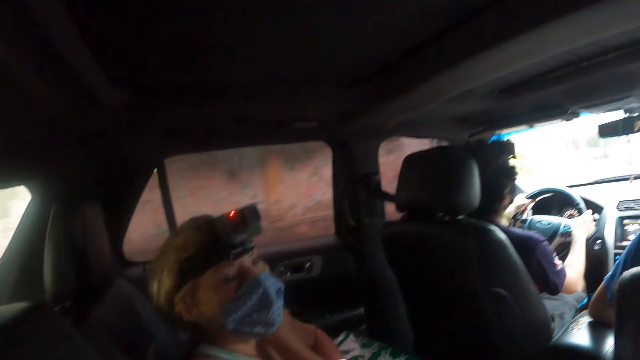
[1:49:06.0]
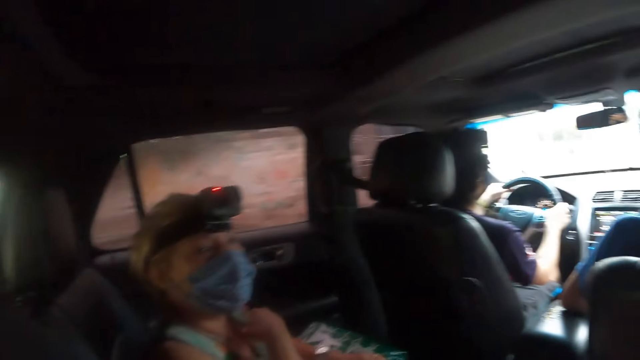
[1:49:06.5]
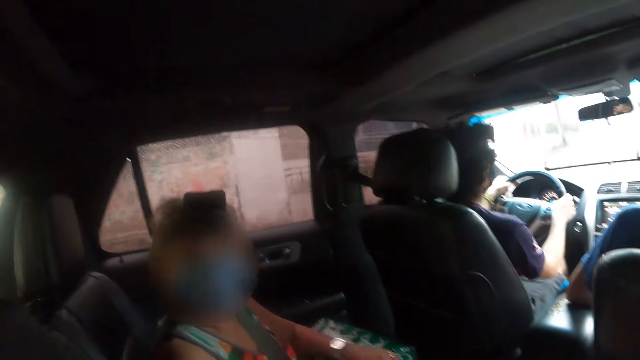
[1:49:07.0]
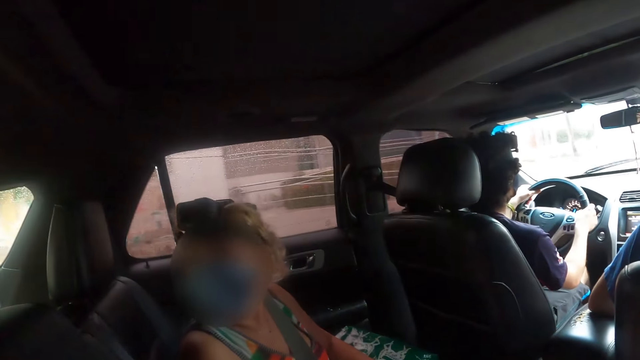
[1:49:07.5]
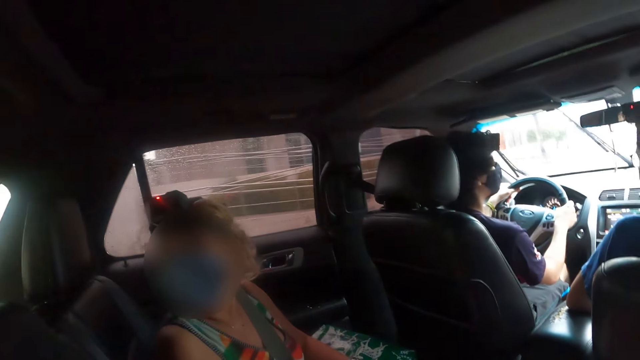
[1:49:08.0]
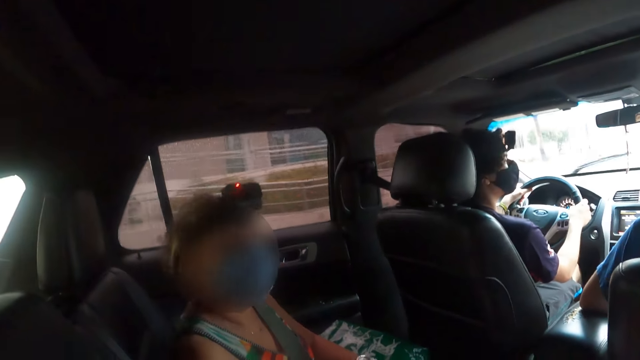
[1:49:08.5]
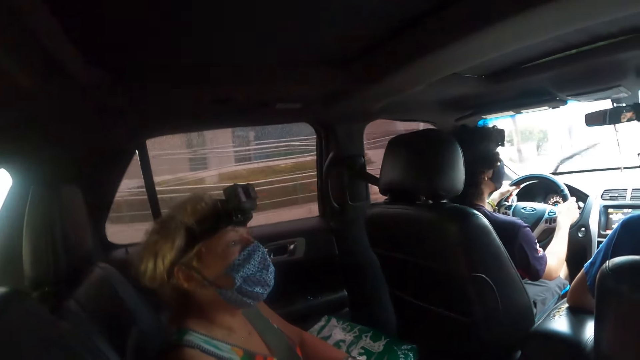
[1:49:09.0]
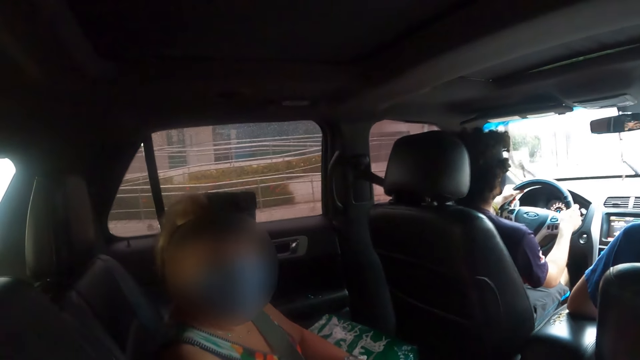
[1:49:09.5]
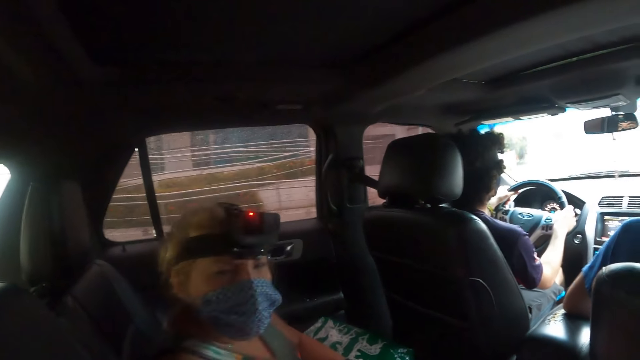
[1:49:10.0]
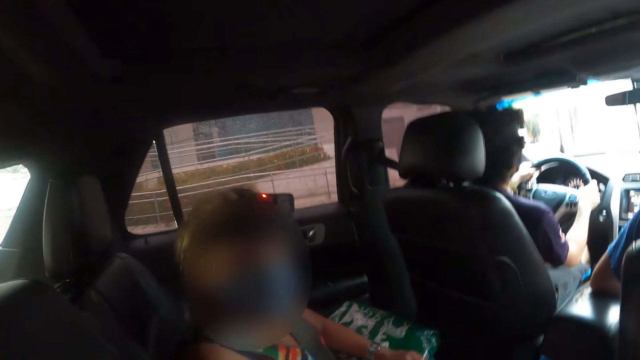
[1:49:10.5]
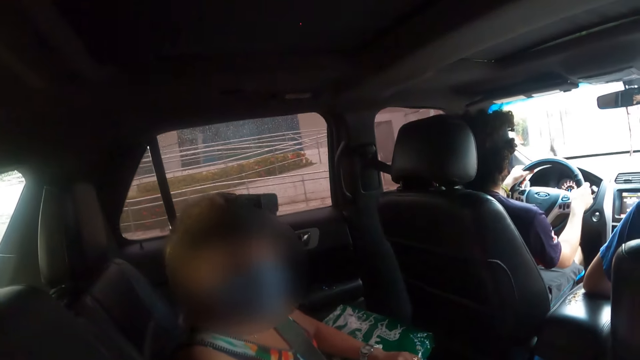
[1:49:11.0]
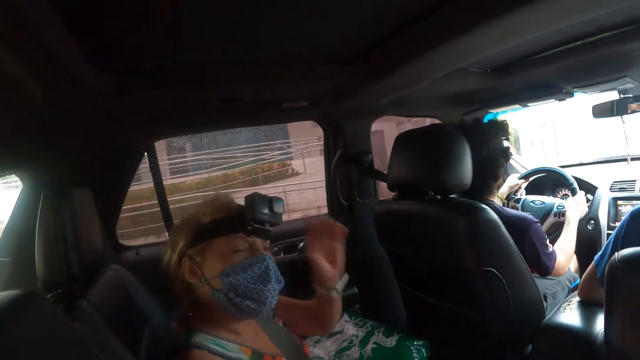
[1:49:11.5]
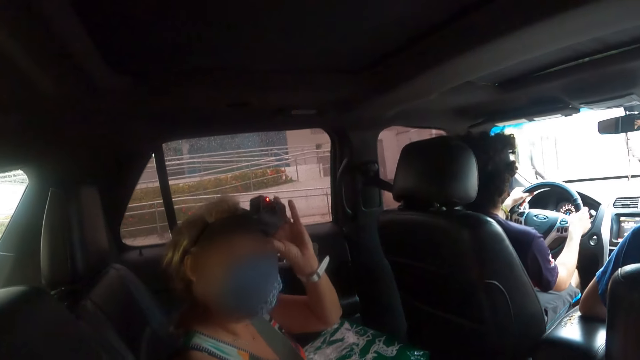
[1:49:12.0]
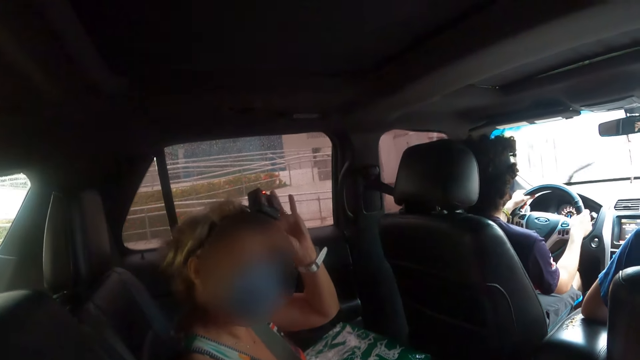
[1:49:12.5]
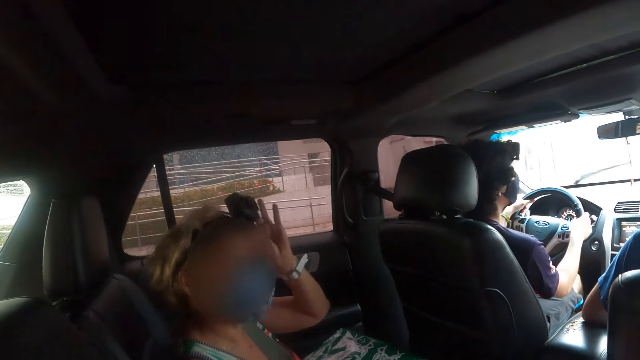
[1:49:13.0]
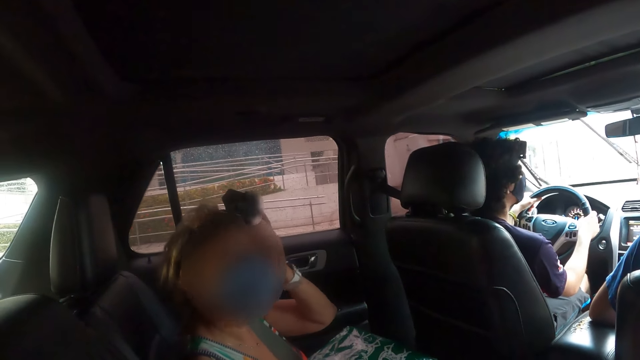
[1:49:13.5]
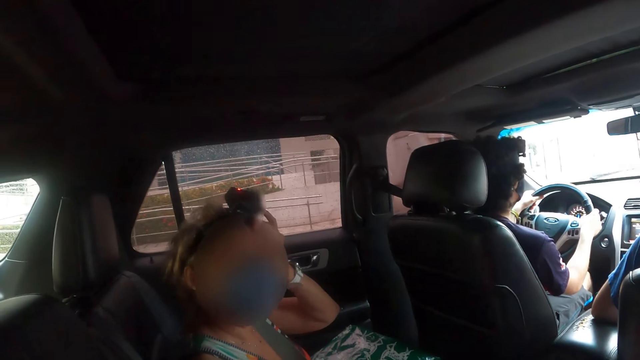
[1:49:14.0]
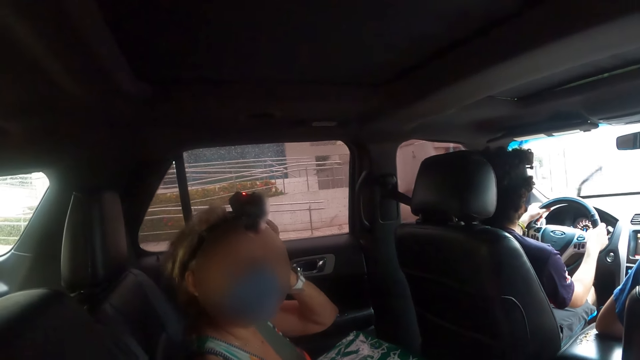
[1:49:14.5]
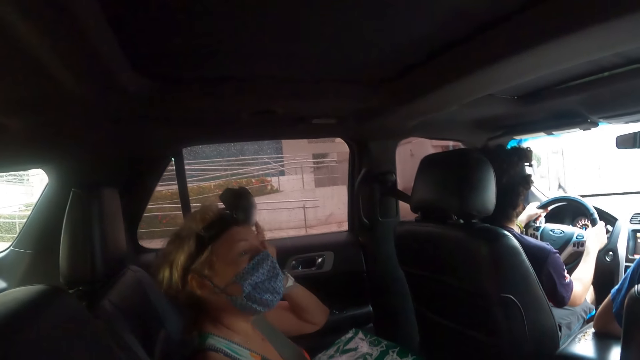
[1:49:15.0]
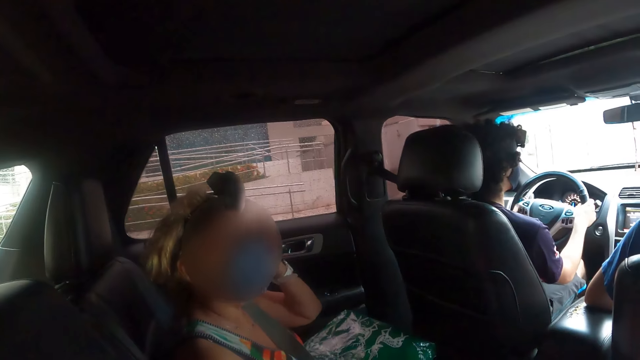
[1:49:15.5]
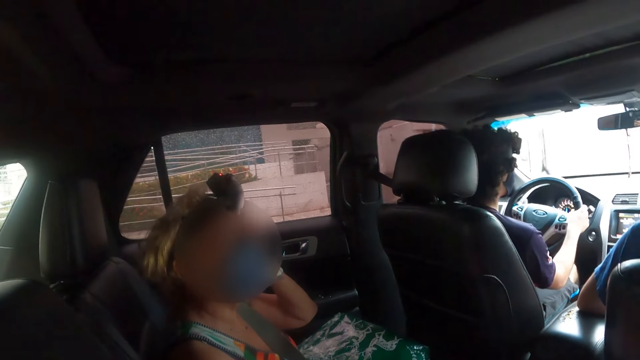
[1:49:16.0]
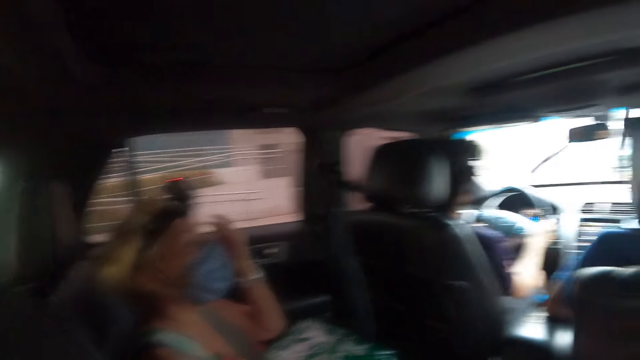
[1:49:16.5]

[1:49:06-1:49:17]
The lady looks back. The camera wearer looks sideways. The lady adjusts the camera with her left hand.

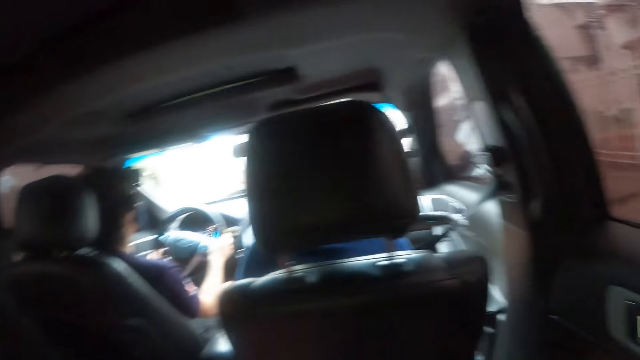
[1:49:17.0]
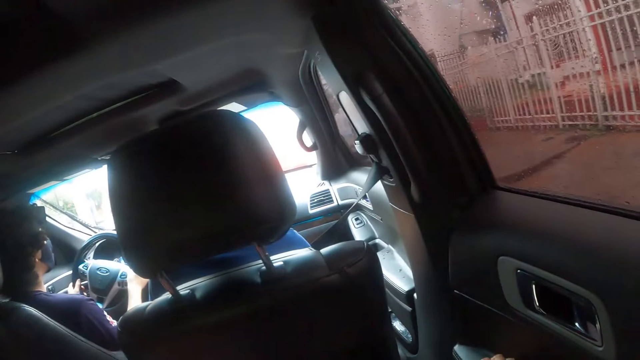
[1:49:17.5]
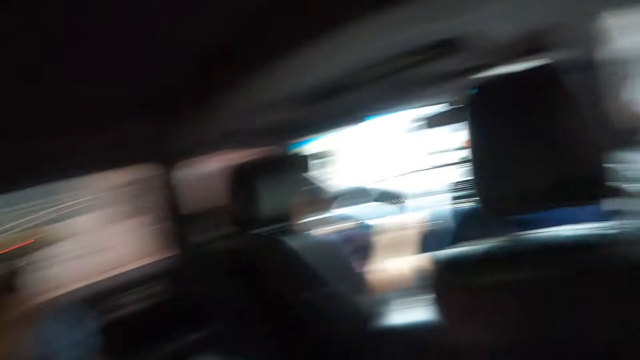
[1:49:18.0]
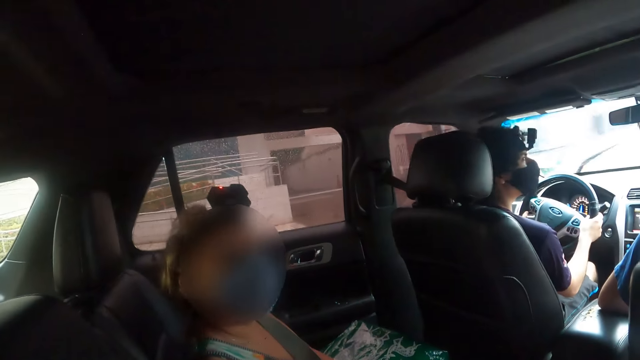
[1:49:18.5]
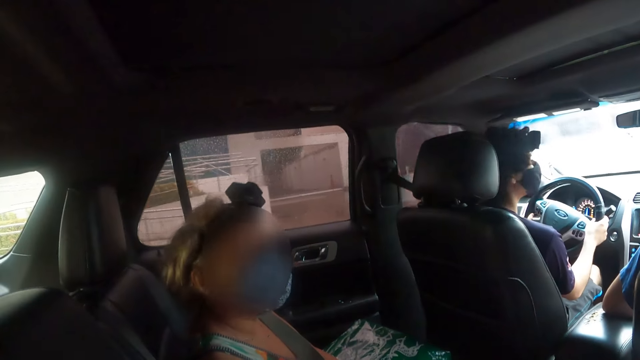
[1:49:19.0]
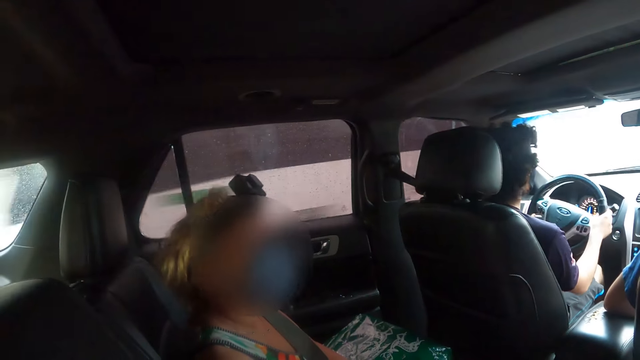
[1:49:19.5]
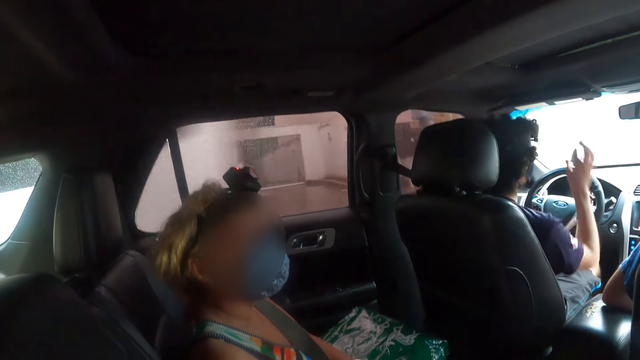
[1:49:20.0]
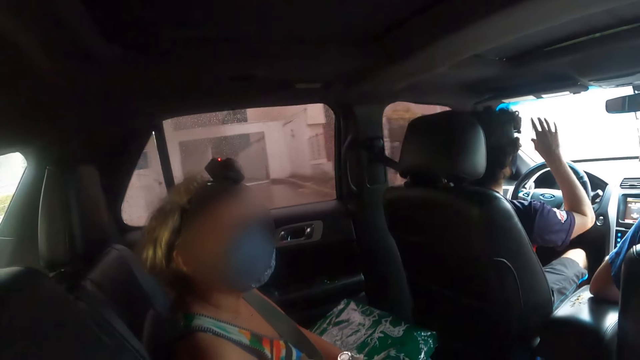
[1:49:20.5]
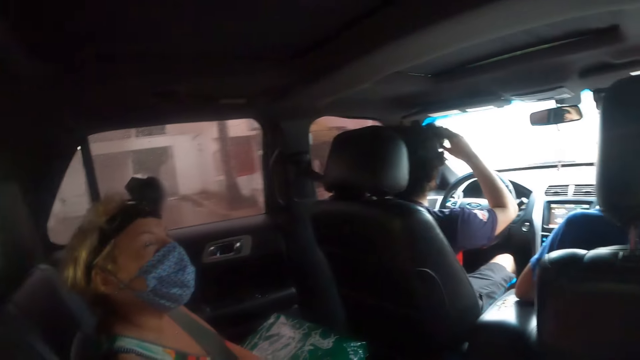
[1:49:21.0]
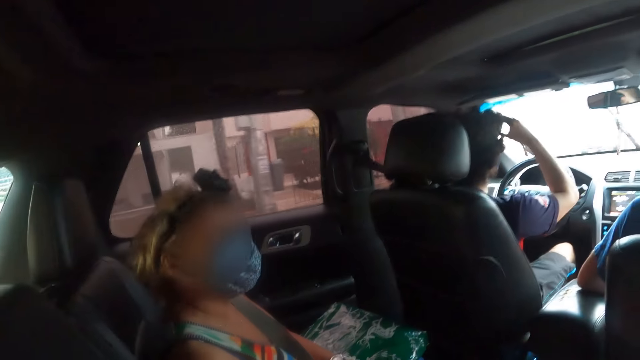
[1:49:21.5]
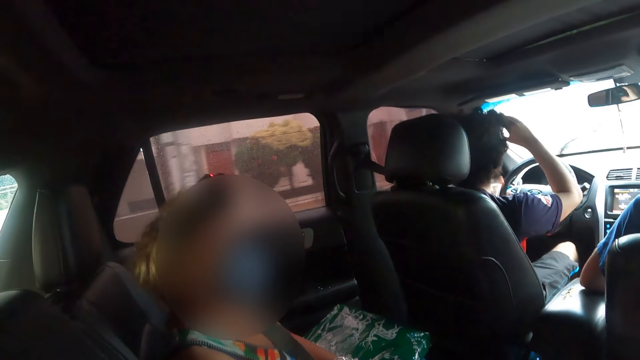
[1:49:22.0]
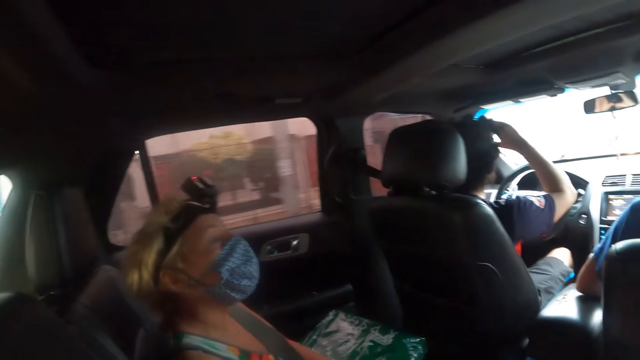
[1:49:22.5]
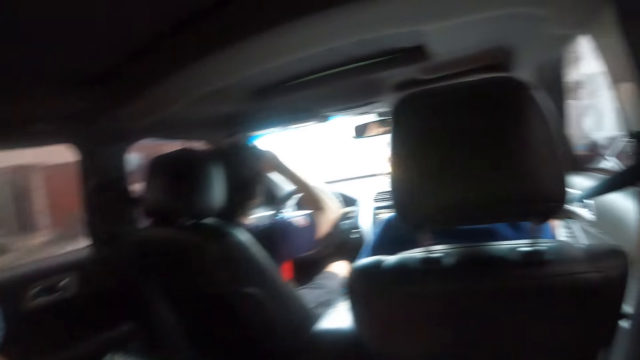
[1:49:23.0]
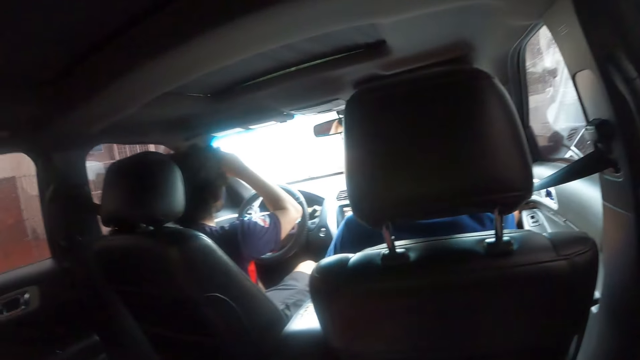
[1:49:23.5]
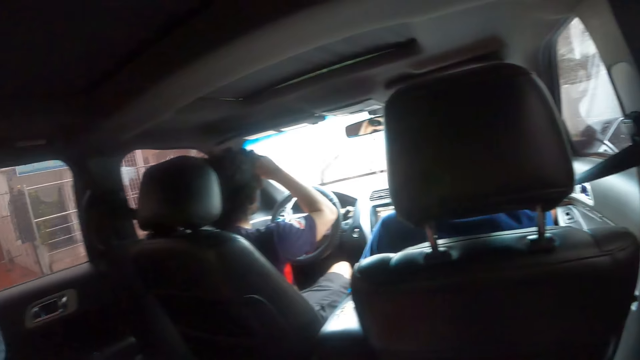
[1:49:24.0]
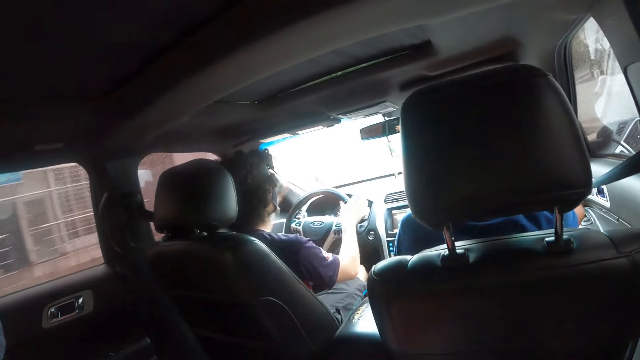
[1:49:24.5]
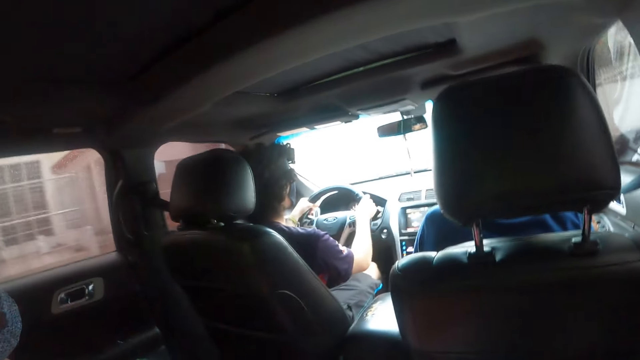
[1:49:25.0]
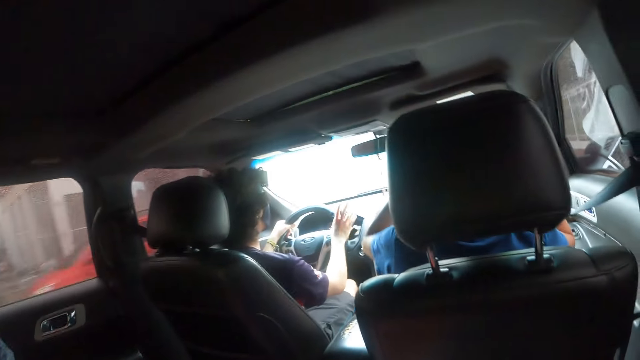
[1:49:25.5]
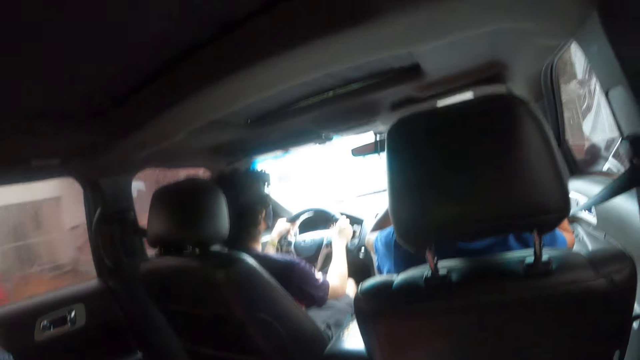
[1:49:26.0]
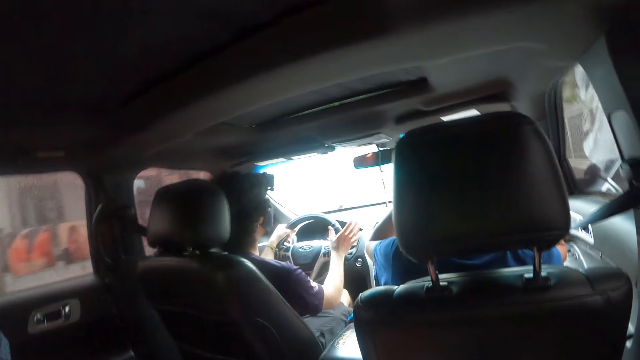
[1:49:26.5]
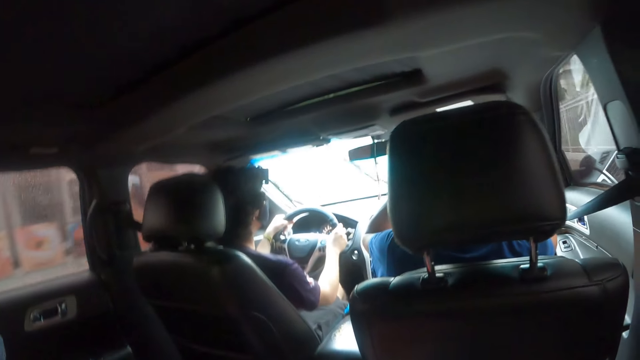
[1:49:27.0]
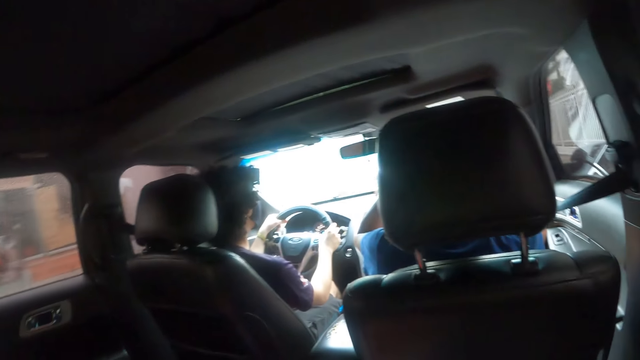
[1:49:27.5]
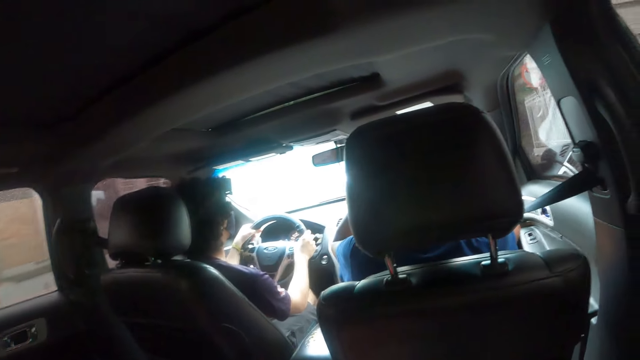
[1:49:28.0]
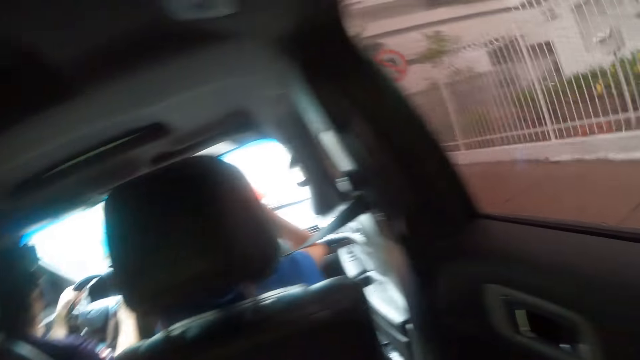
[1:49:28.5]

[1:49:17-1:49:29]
The camera wearer looks in front. They look sideways. A man adjusts the camera with his right hand. The camera wearer looks in front.
